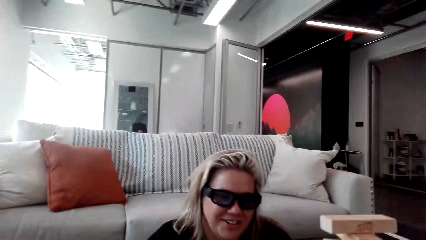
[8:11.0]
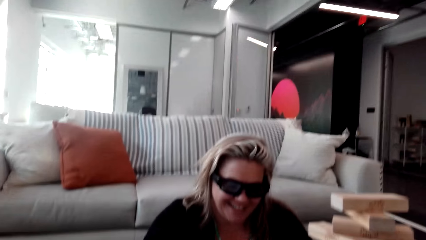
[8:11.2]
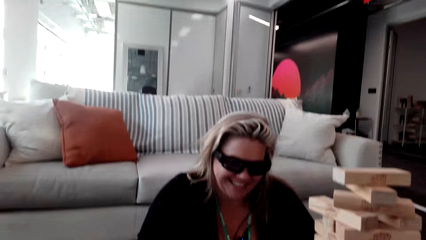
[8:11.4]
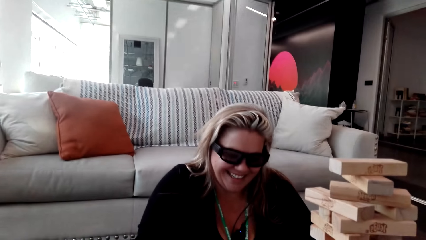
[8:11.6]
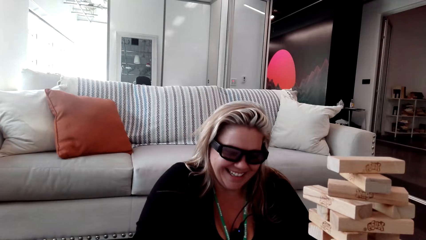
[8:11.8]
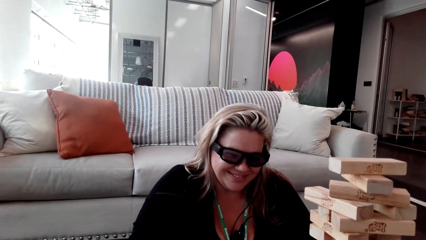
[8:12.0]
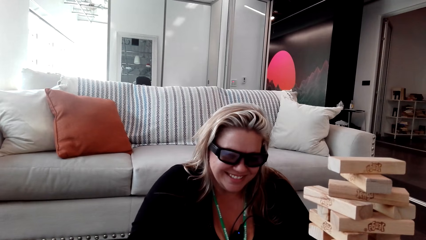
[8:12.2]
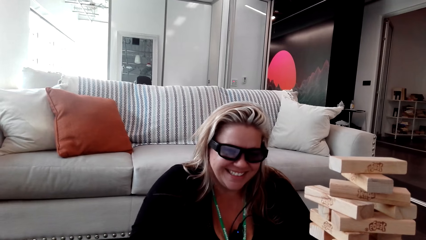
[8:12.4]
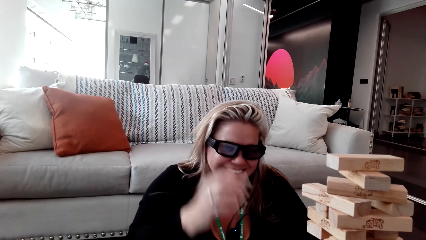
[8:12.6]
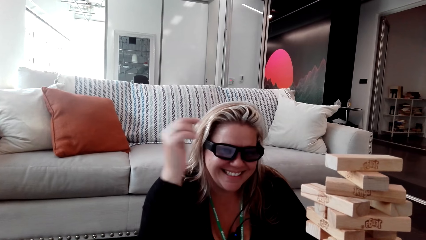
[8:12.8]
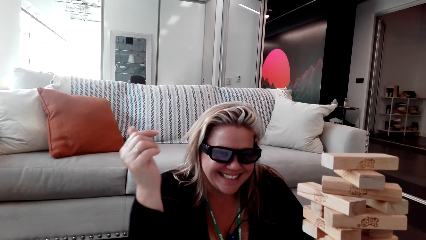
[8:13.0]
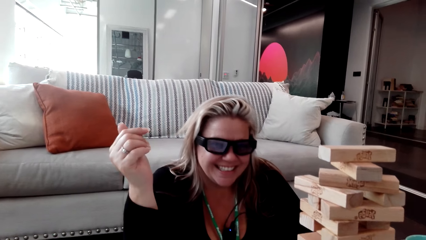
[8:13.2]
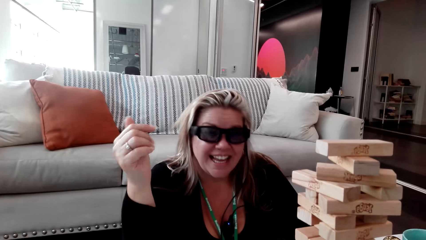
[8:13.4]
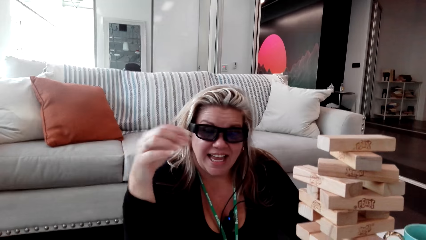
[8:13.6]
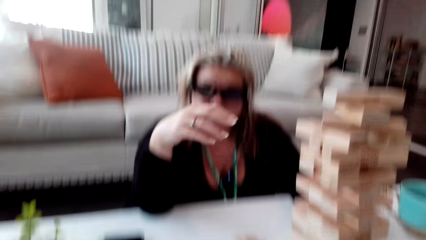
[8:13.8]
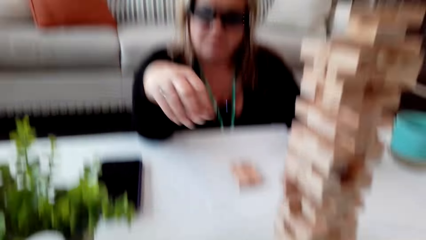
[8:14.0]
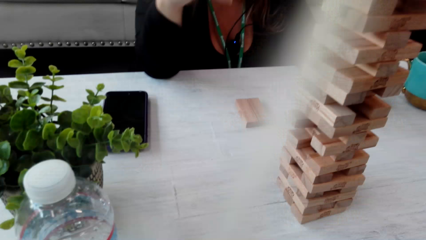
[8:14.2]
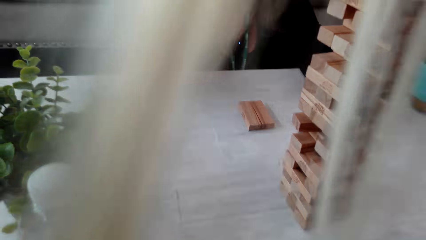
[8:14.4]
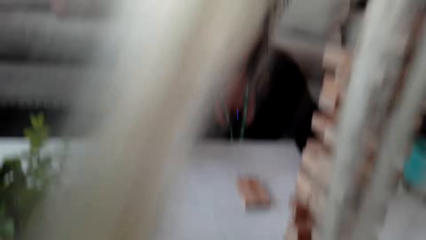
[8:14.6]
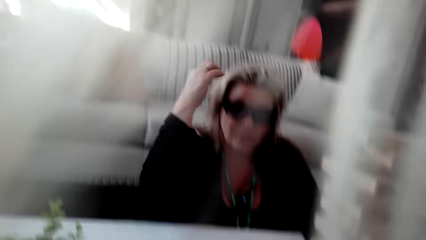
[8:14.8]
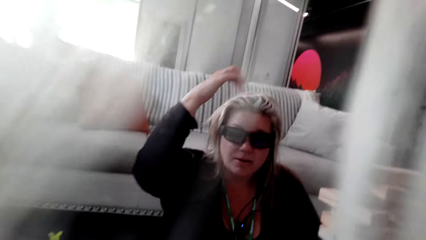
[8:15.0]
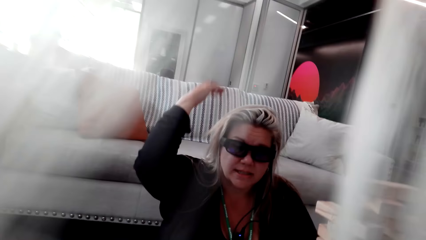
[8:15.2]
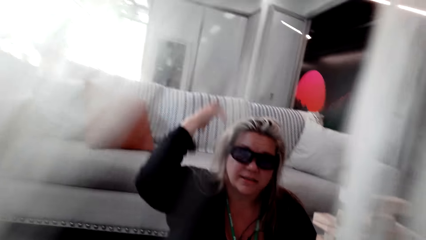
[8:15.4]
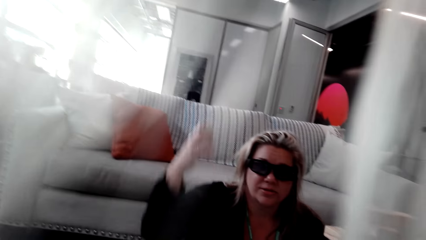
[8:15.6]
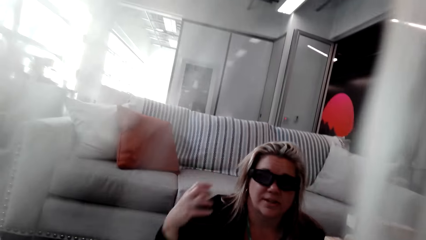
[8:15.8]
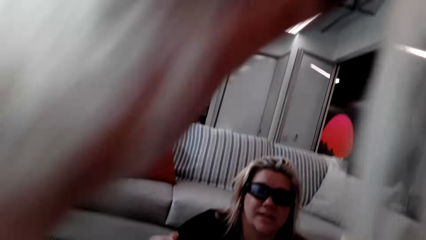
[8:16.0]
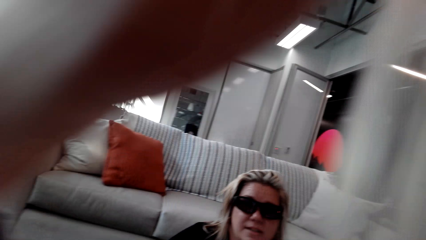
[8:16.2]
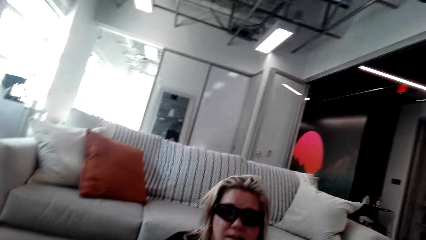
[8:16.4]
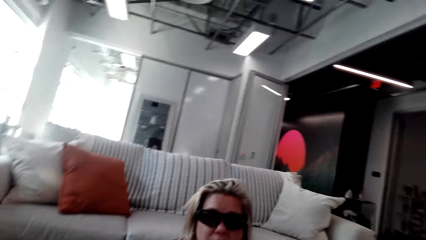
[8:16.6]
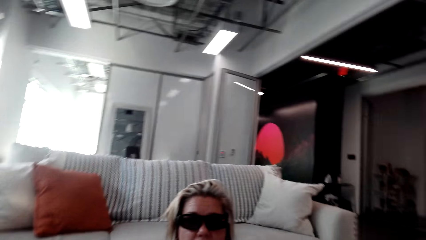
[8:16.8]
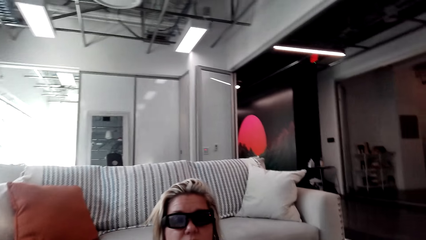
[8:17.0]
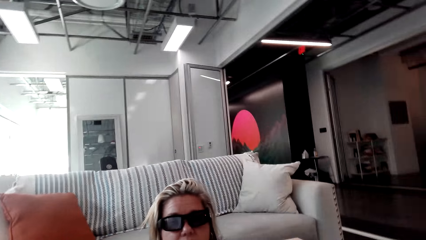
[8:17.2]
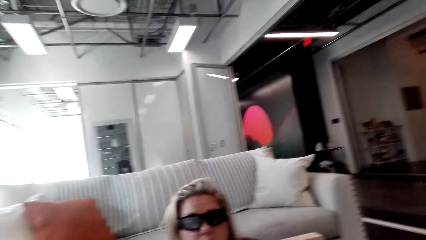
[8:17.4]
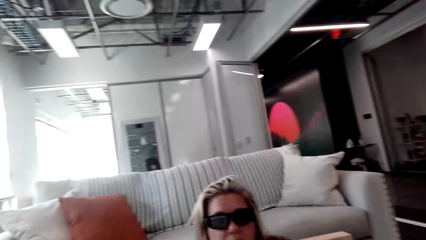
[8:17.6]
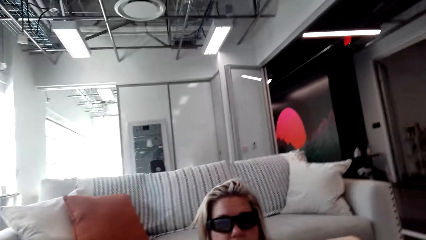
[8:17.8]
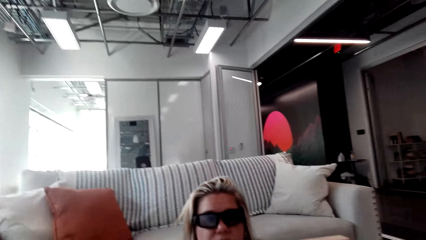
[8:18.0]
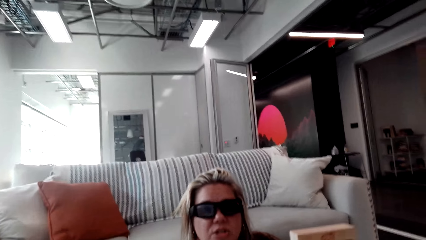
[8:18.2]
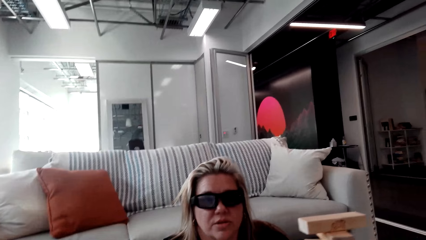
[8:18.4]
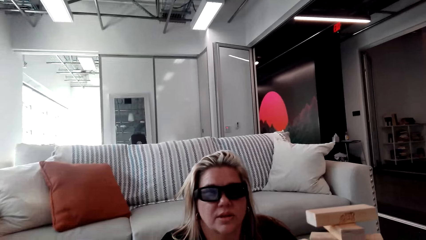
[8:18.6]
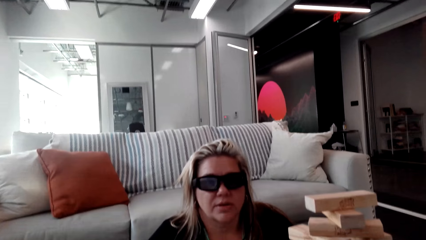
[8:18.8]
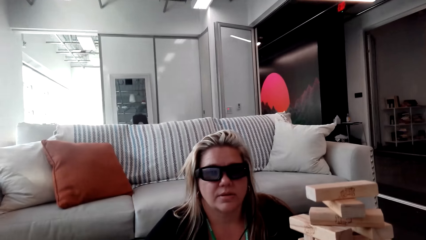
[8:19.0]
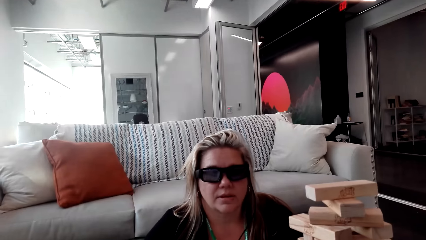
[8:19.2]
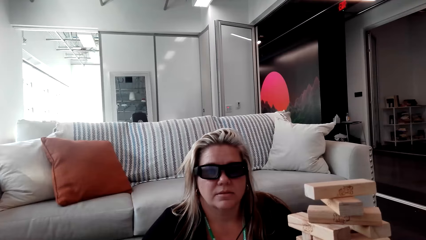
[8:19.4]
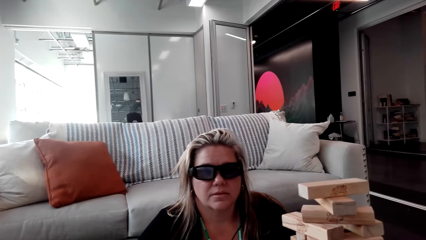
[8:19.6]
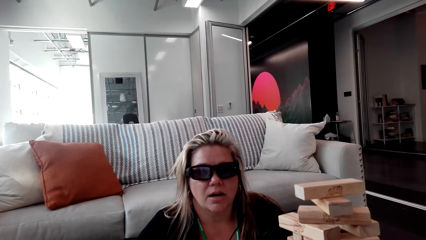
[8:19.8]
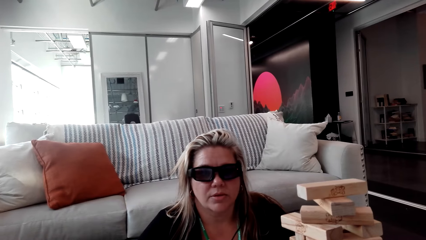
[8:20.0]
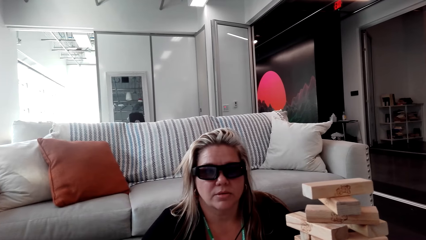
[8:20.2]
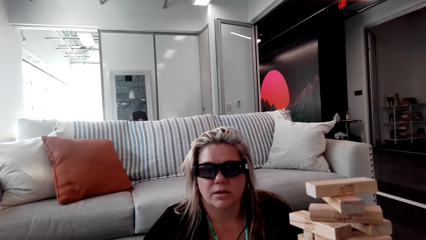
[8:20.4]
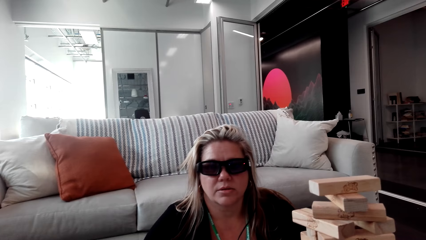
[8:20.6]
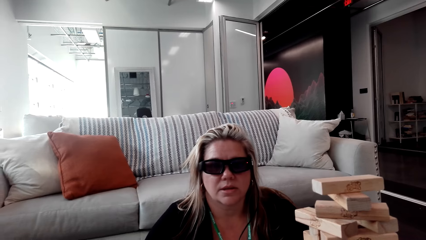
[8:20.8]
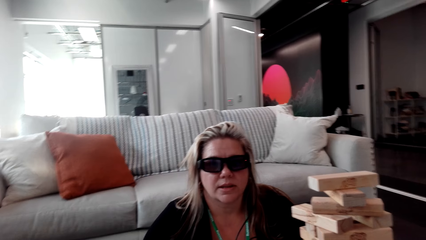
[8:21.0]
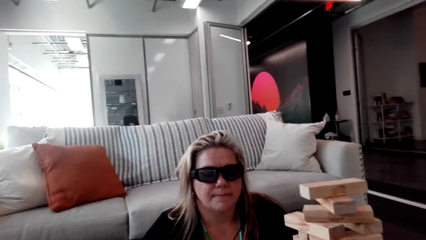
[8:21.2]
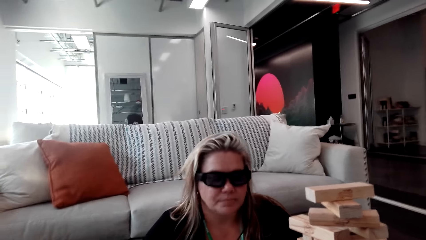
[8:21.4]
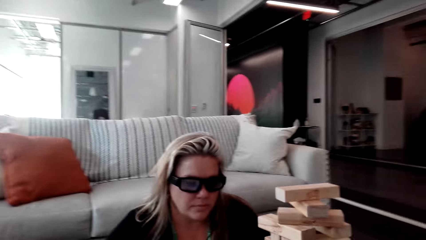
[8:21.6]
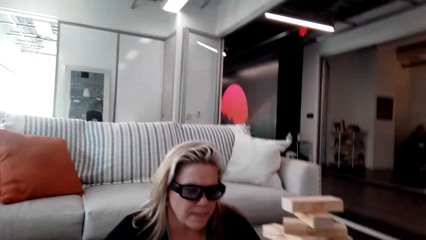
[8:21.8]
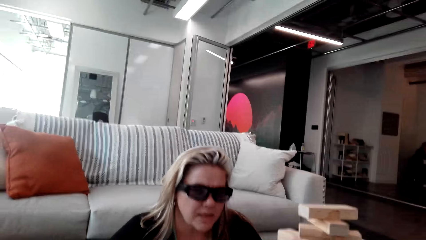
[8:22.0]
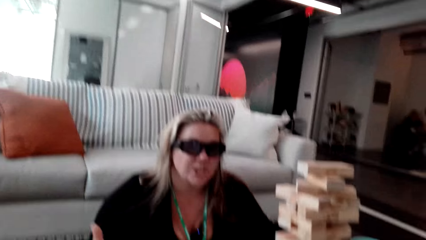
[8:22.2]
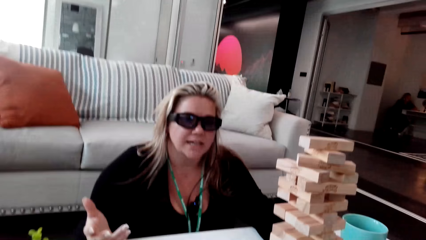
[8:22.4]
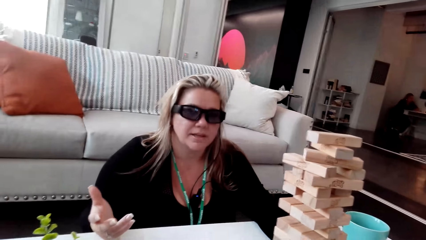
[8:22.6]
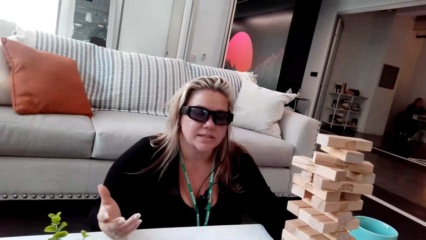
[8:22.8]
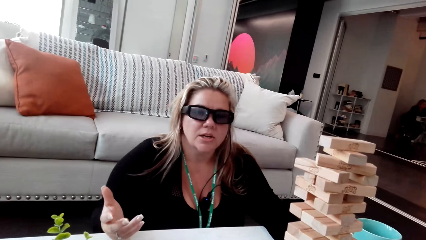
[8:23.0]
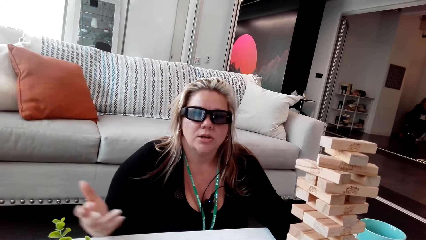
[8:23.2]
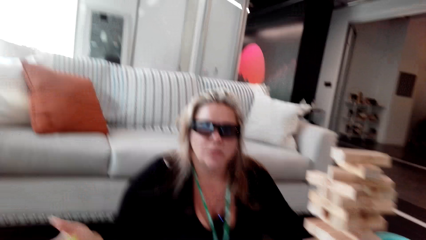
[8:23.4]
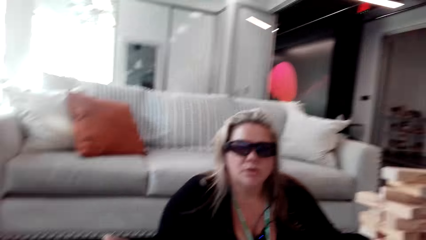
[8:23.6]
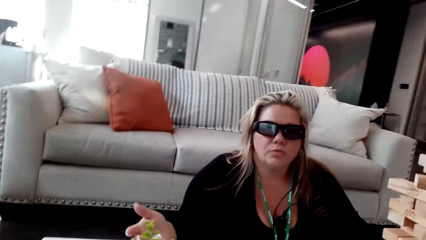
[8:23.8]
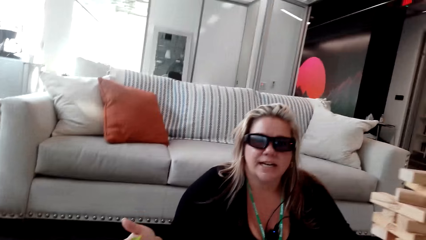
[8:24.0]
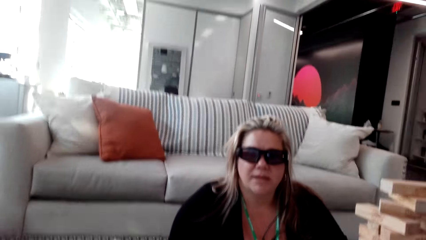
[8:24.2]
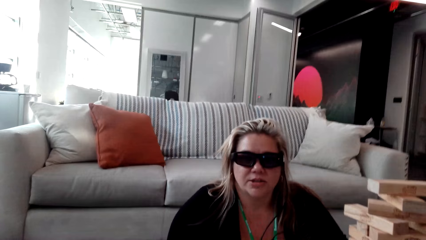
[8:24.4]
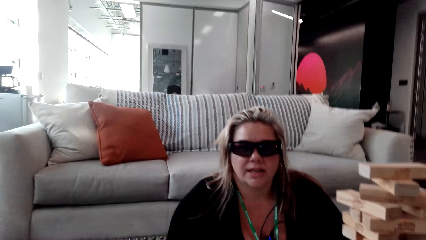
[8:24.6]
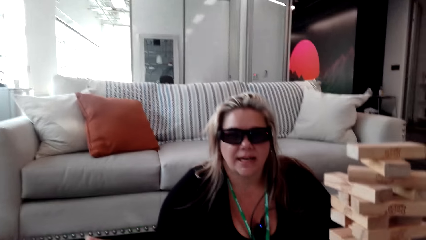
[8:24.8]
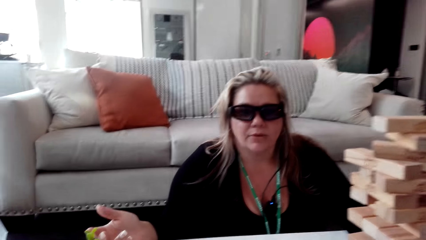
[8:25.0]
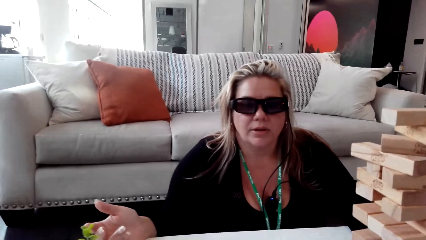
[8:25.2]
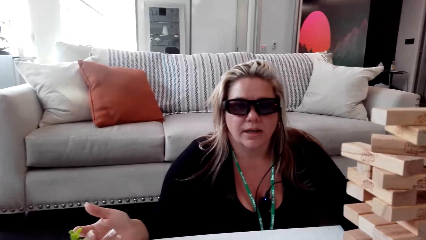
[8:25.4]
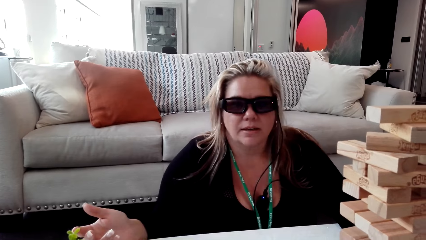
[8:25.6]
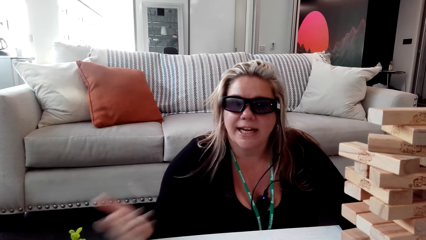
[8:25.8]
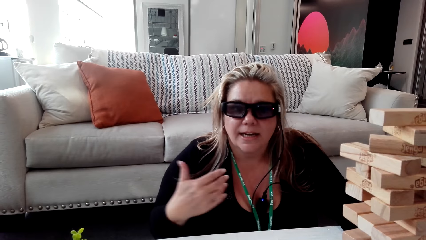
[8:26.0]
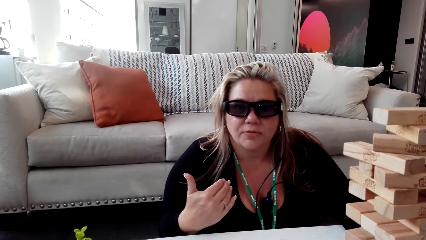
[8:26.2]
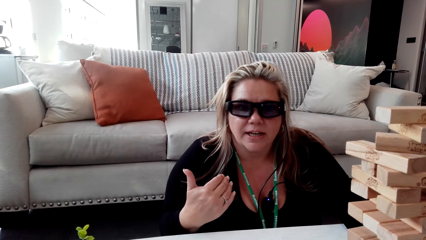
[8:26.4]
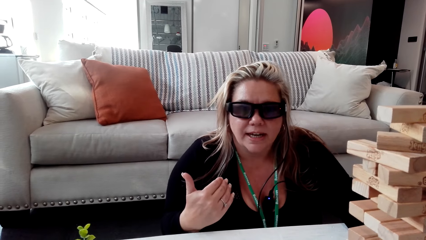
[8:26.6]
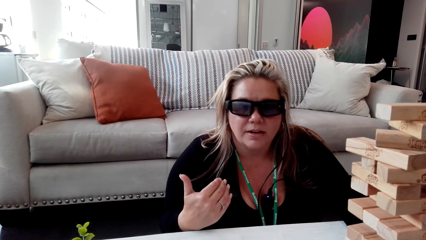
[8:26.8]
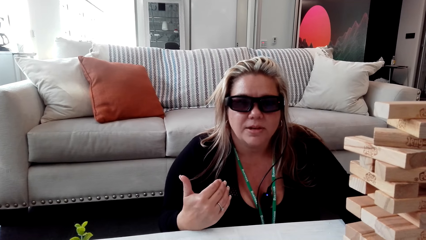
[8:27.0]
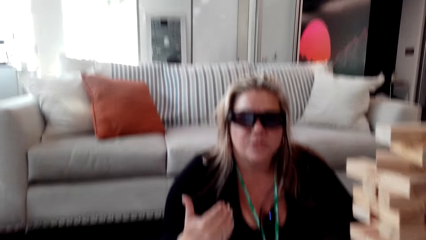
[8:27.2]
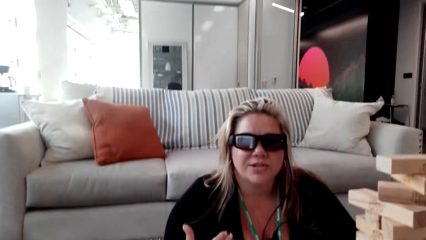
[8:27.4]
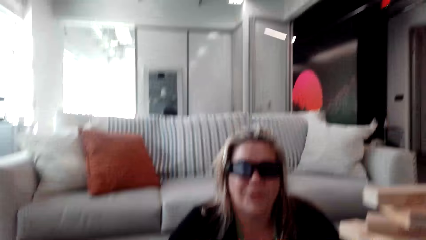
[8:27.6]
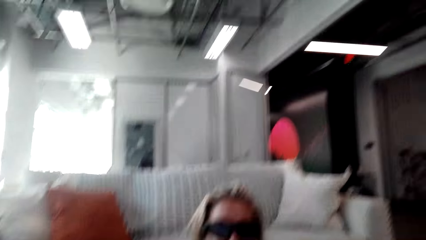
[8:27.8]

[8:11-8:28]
The camera wearer lifts the hand. A woman talks to the camera wearer.
